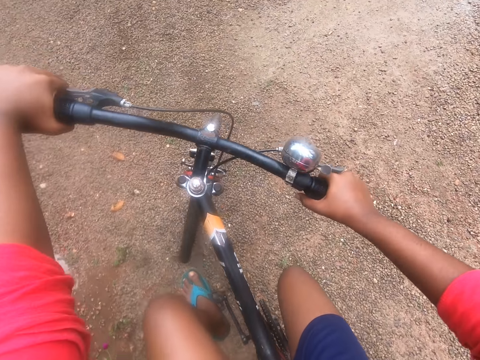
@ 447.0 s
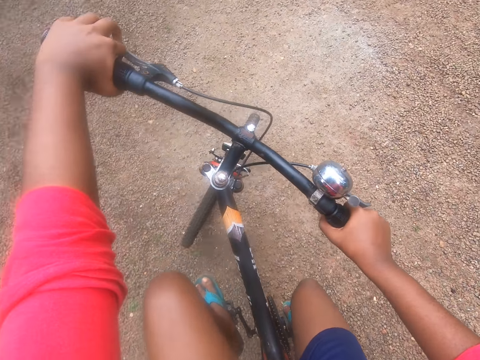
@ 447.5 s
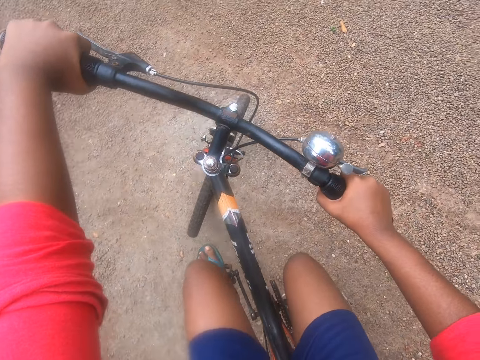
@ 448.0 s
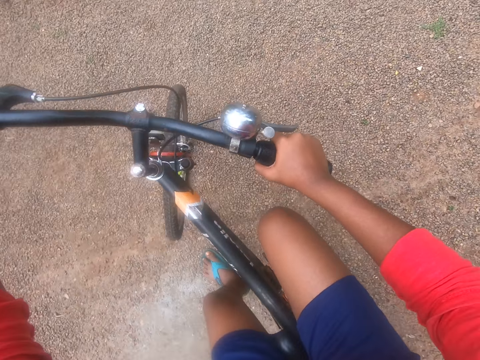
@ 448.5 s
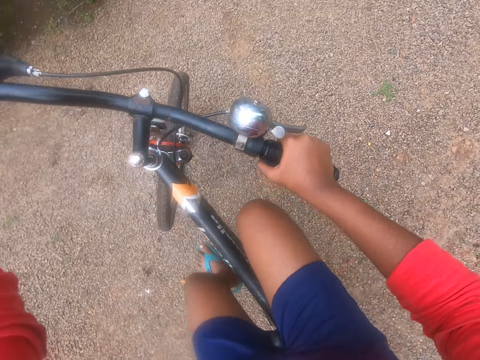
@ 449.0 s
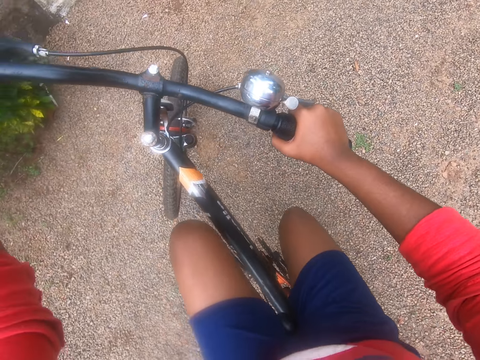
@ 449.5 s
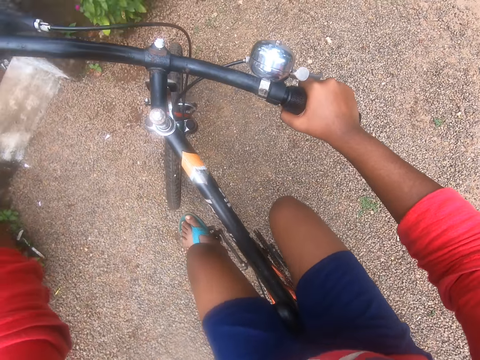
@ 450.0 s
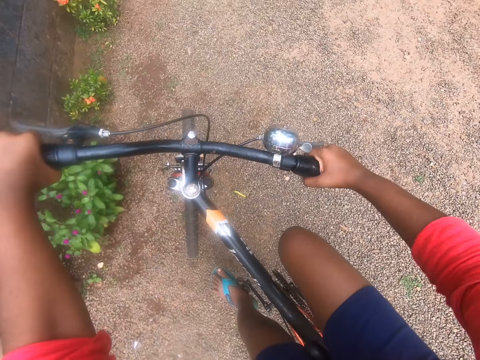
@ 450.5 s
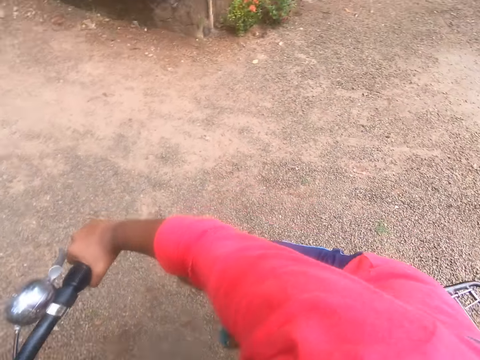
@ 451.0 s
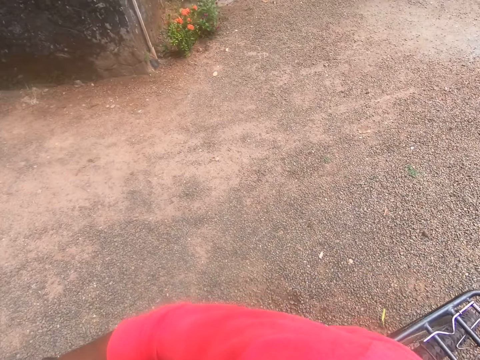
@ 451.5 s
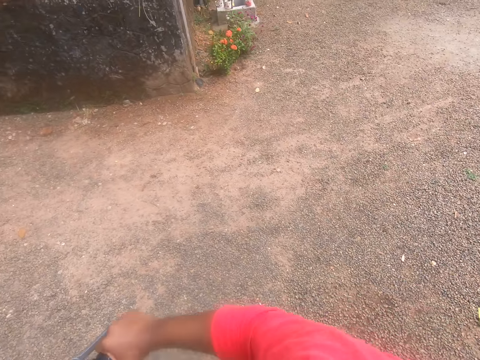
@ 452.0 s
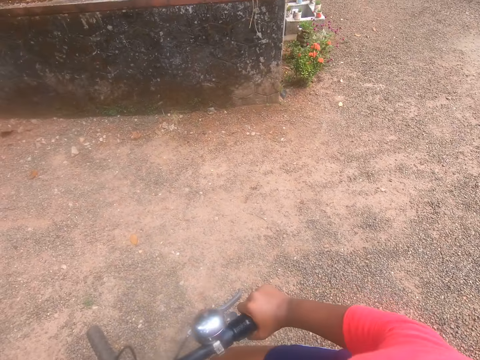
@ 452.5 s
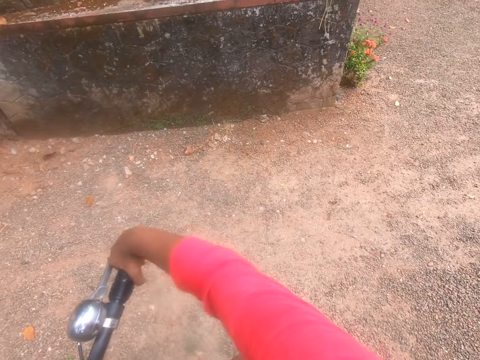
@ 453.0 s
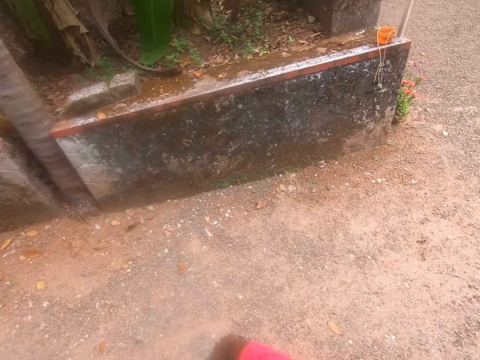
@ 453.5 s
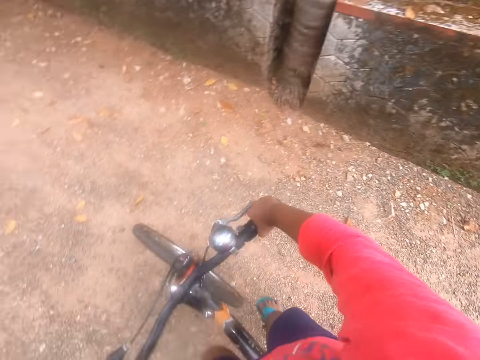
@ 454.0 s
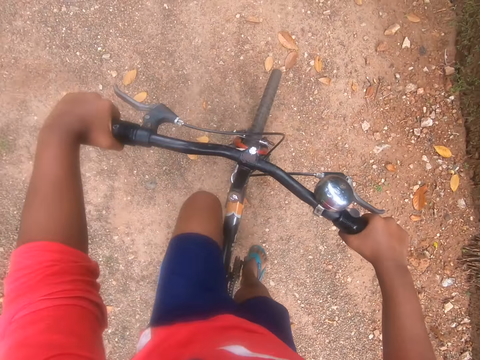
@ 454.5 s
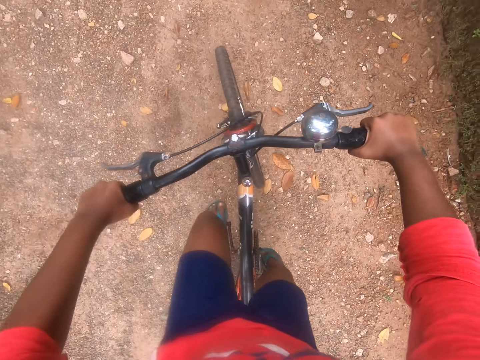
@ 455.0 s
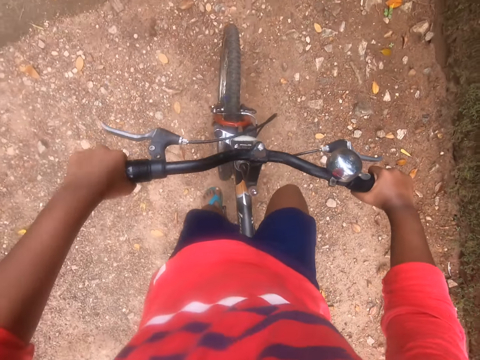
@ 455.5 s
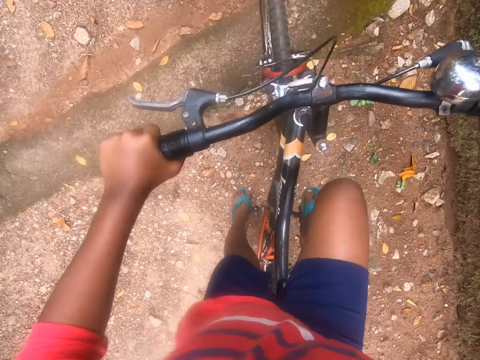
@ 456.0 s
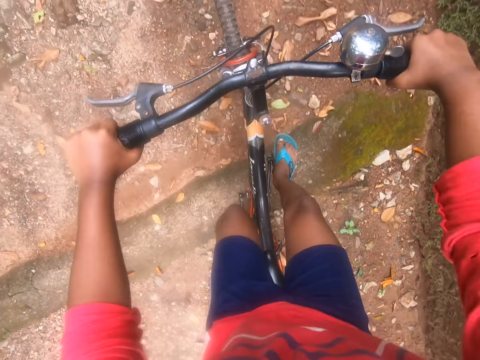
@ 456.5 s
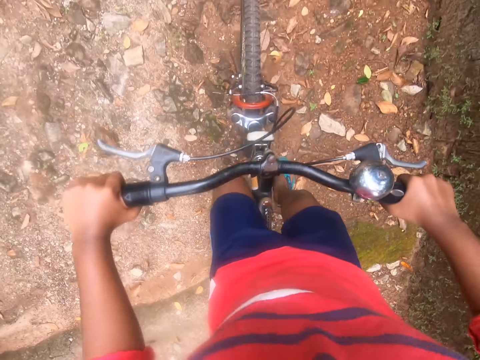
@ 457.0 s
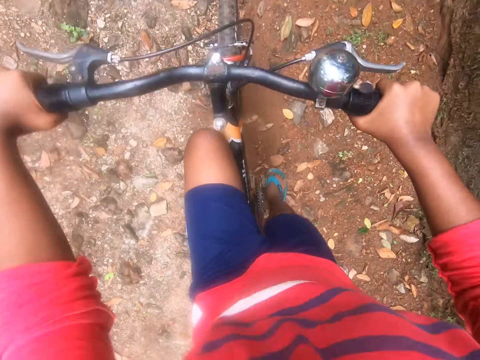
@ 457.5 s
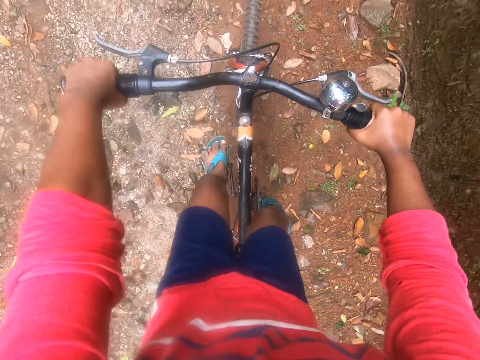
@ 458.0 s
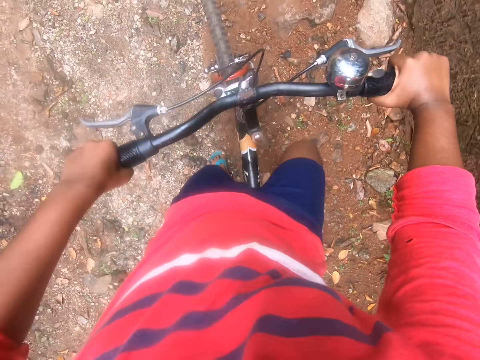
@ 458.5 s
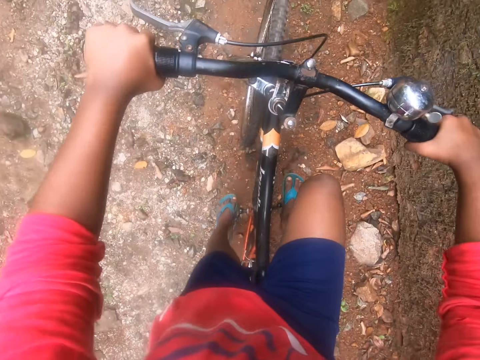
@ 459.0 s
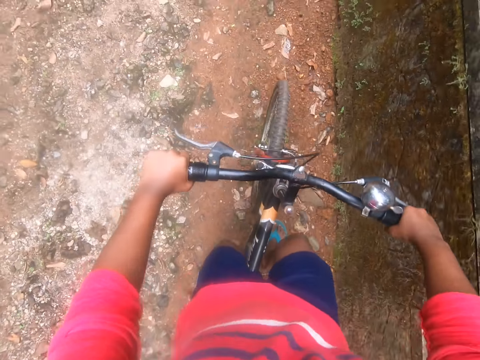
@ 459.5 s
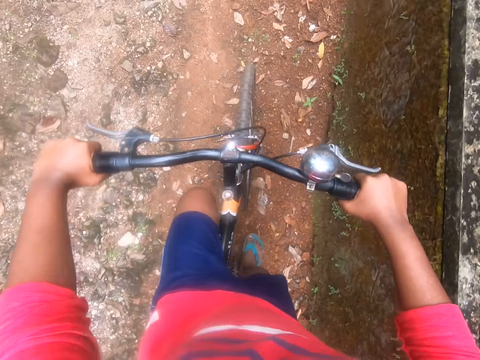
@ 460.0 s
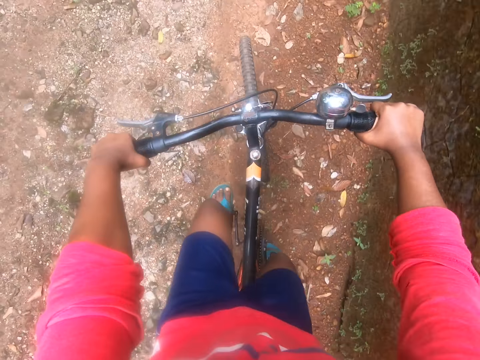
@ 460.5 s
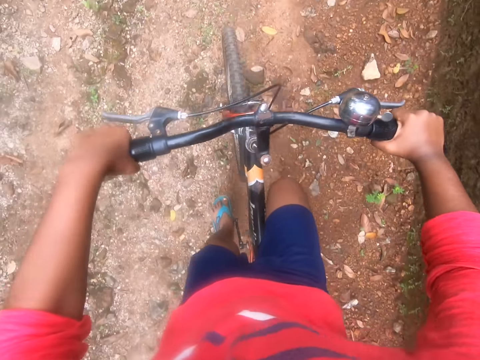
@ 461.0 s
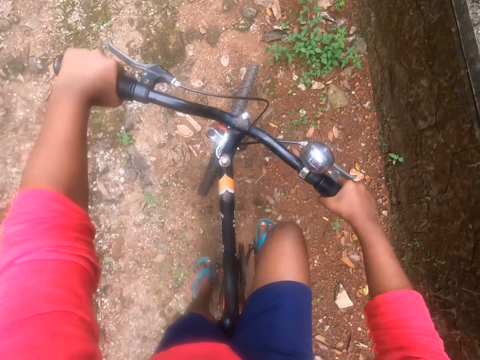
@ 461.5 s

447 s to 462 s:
The camera wearer turns back on the street. They look around. They talk to someone. They continue riding the bicycle on the street.

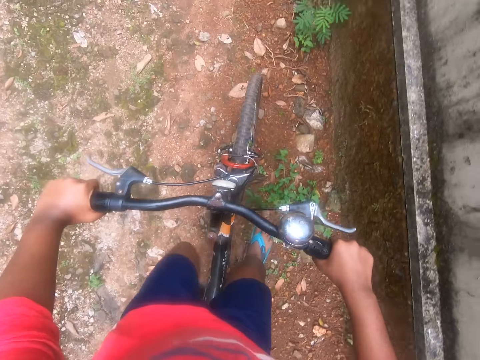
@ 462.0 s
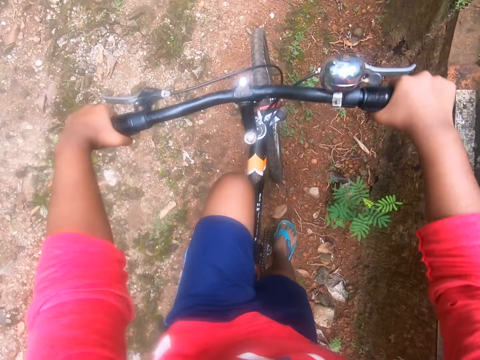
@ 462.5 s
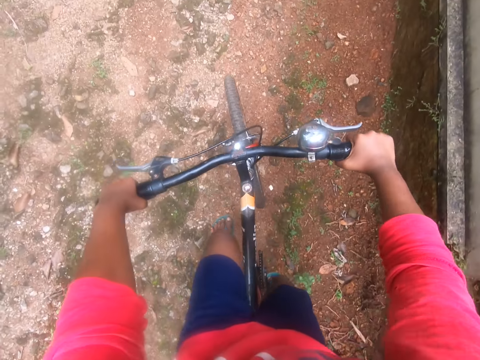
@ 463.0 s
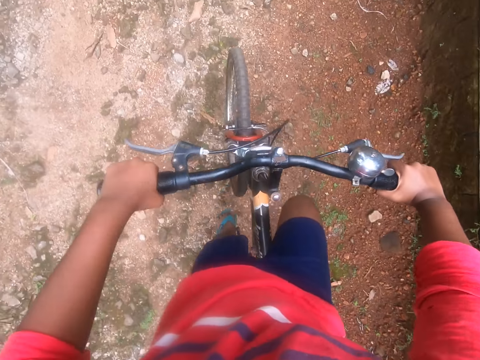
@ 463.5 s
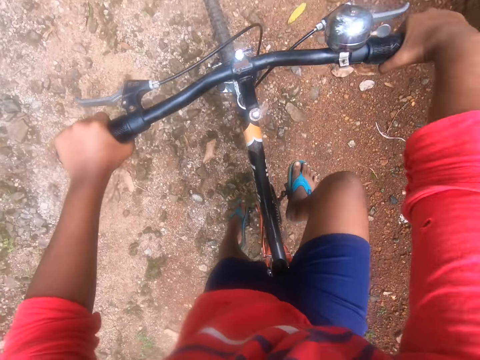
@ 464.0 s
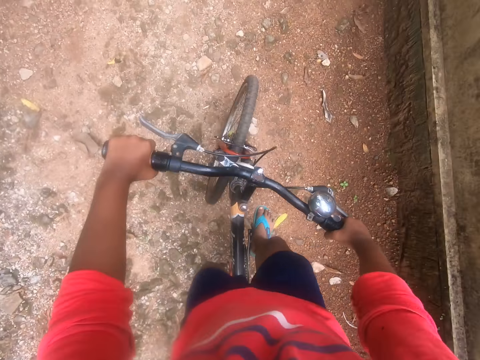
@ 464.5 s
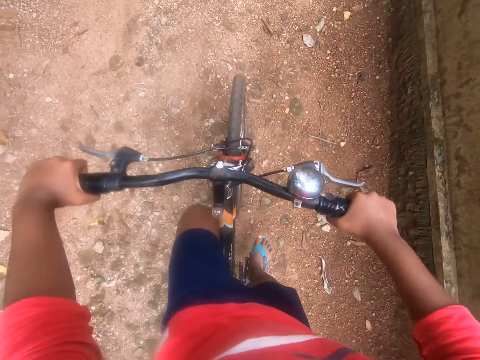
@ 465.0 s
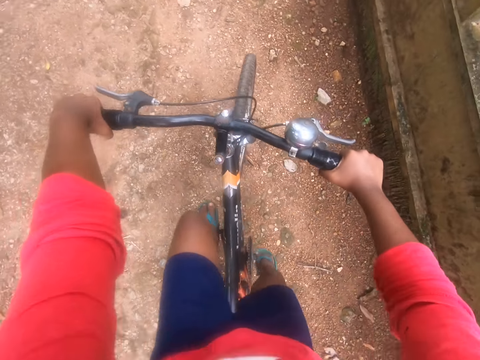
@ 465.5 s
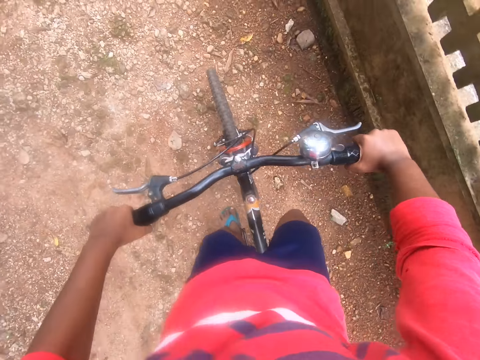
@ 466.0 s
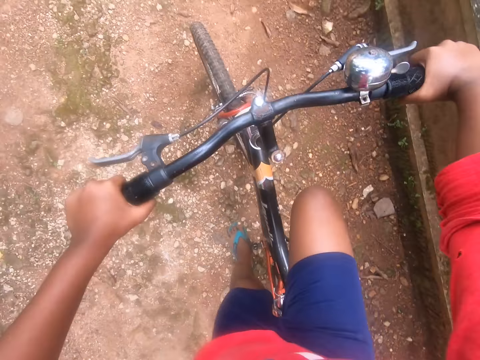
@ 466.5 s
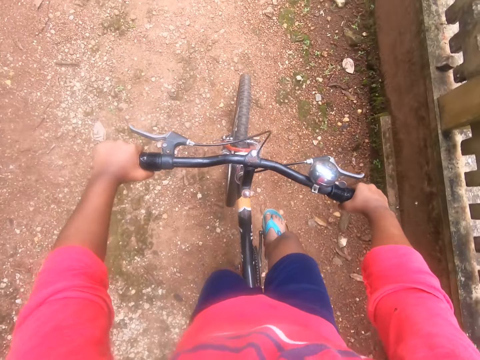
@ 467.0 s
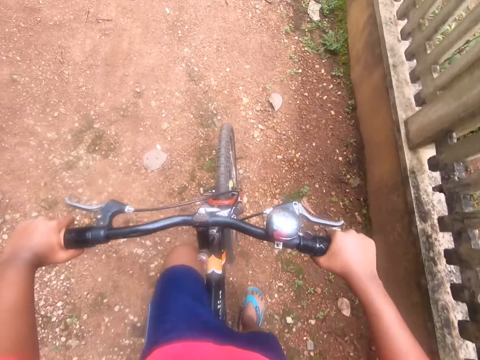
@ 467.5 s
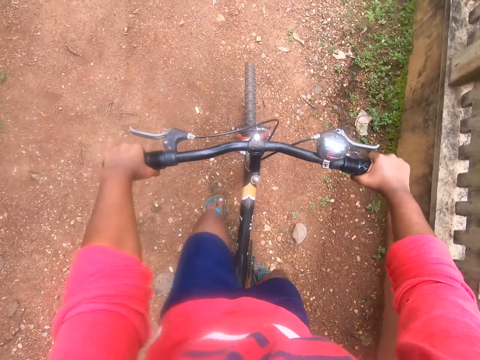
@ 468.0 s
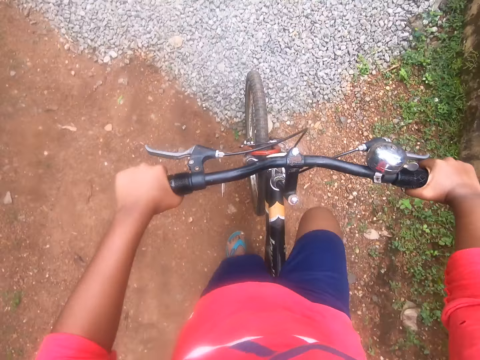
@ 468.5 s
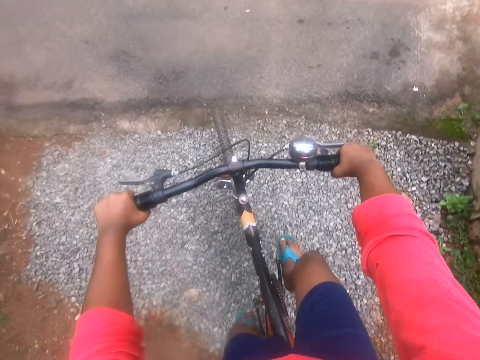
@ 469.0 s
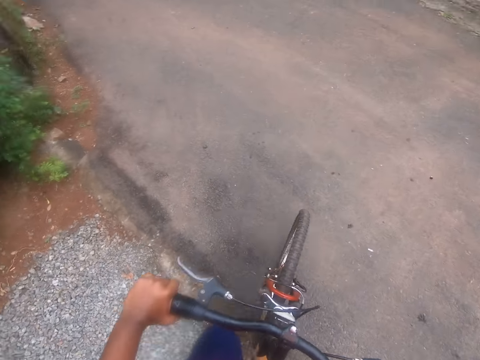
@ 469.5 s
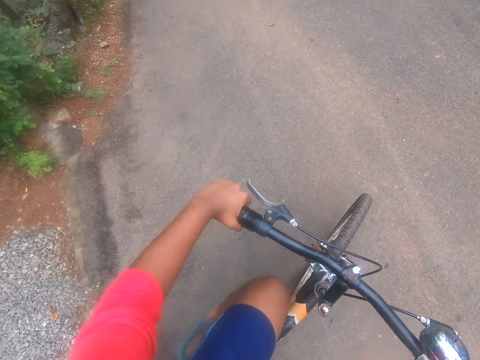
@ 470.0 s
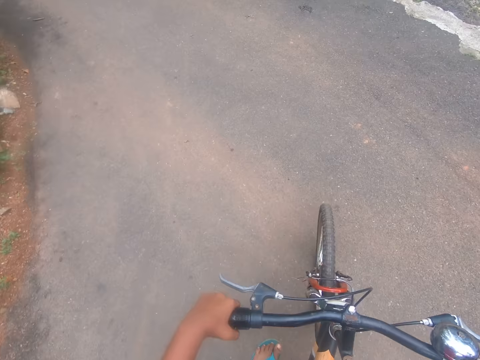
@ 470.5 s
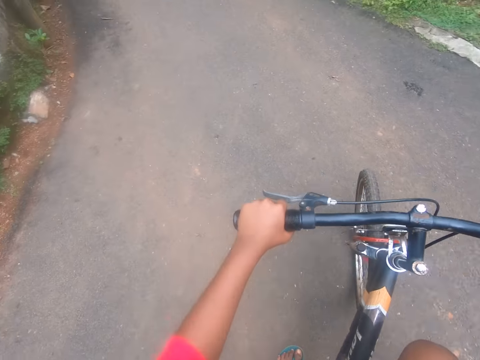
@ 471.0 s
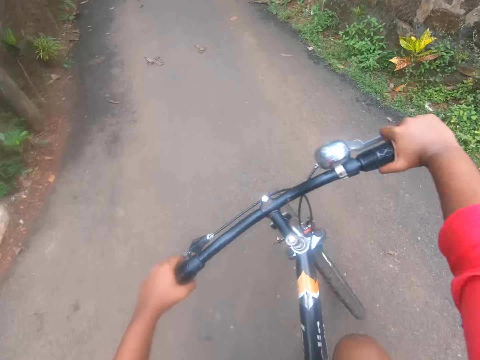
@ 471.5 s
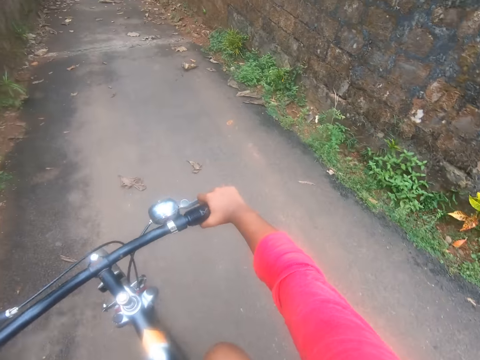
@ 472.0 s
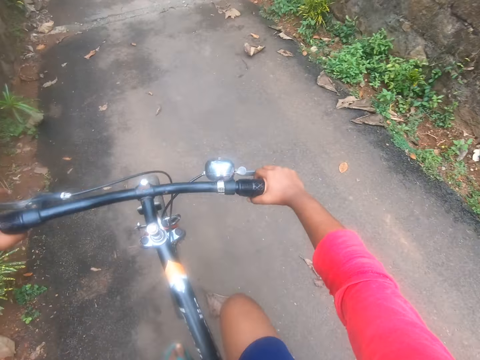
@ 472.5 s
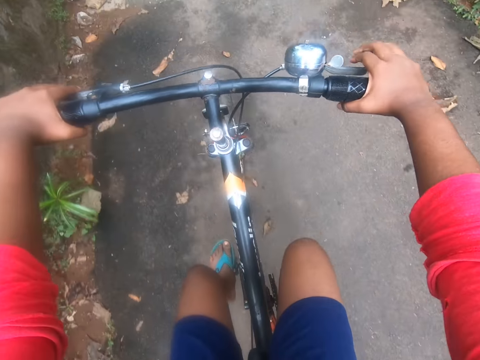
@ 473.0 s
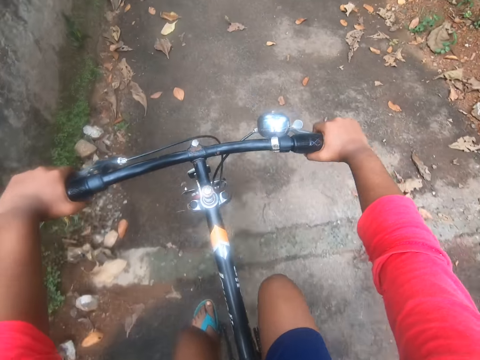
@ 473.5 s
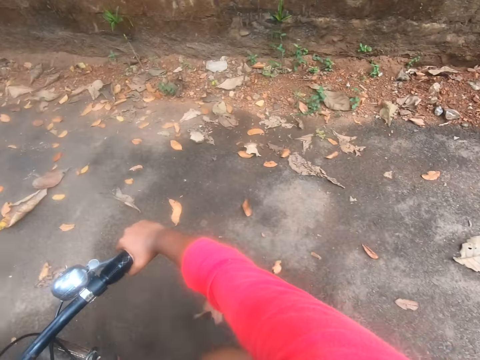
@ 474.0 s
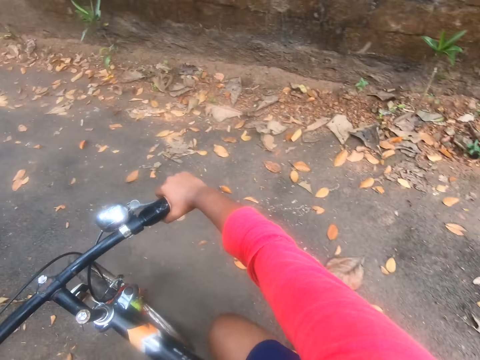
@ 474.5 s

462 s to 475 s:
The camera wearer turns left into another street. They continue riding the bicycle on the street.
